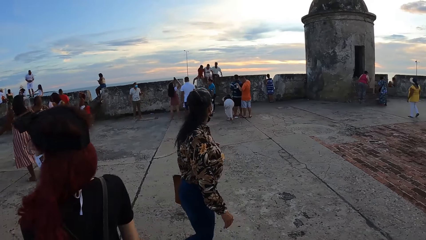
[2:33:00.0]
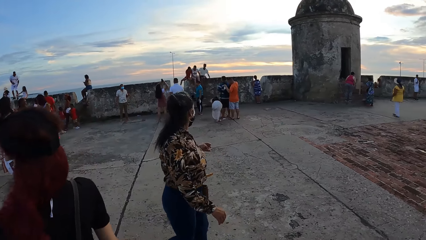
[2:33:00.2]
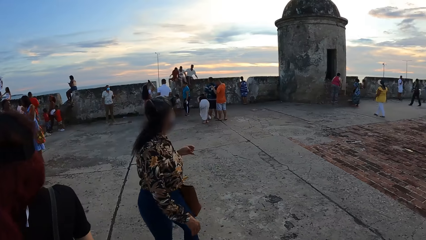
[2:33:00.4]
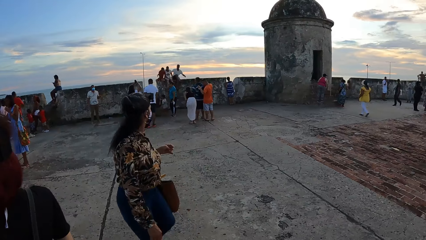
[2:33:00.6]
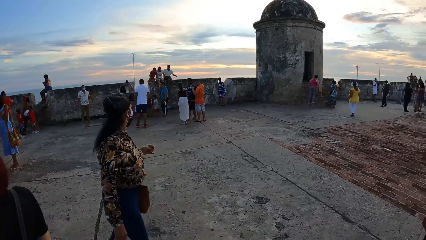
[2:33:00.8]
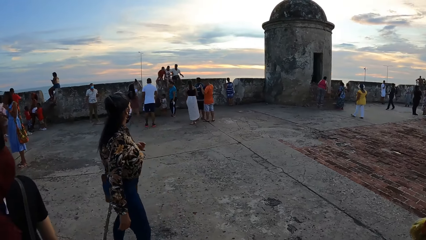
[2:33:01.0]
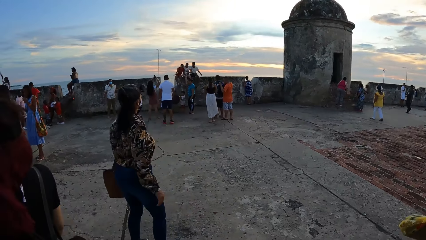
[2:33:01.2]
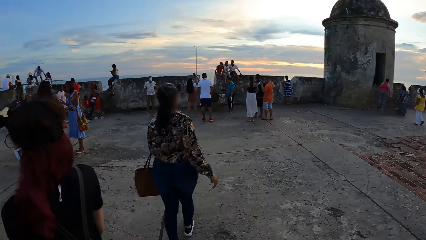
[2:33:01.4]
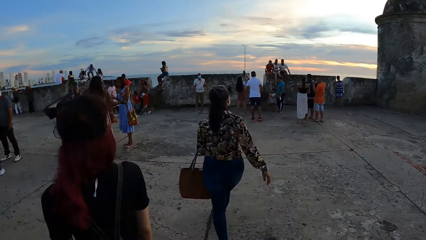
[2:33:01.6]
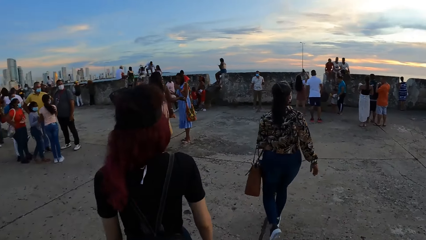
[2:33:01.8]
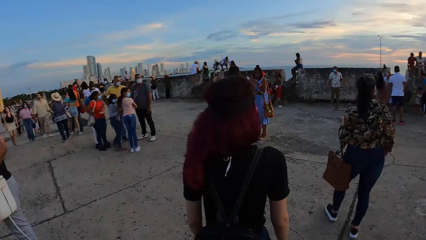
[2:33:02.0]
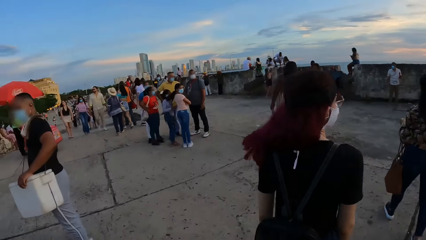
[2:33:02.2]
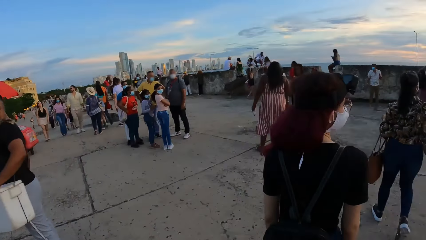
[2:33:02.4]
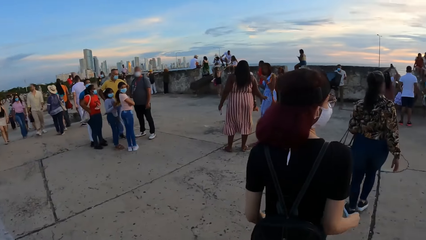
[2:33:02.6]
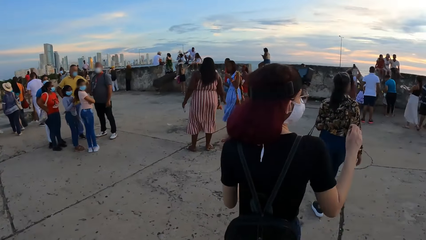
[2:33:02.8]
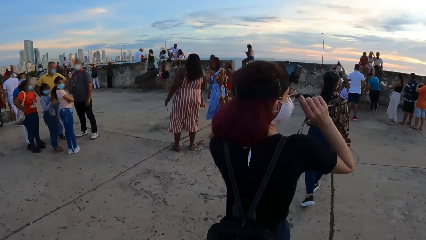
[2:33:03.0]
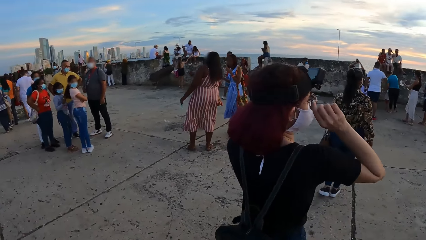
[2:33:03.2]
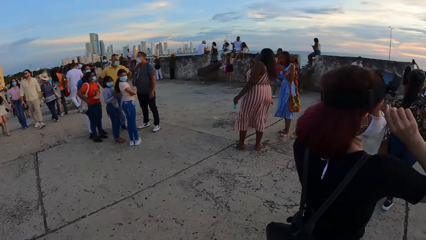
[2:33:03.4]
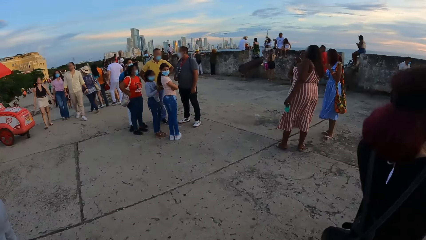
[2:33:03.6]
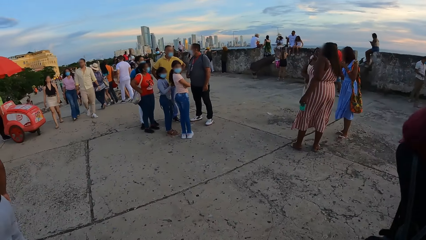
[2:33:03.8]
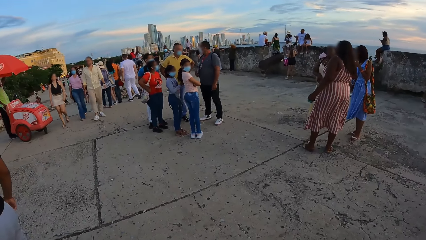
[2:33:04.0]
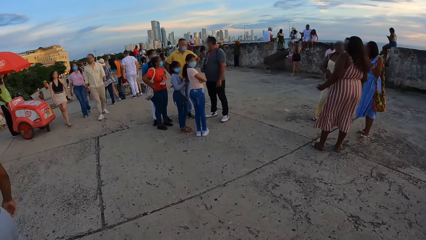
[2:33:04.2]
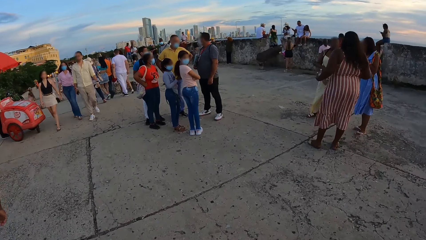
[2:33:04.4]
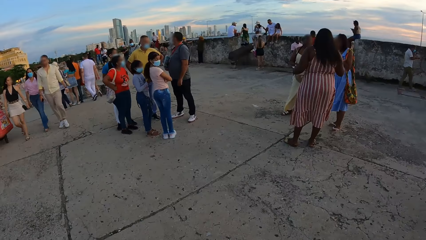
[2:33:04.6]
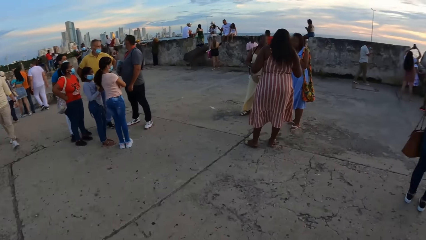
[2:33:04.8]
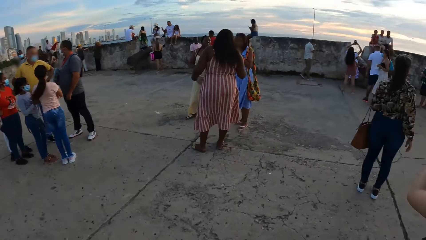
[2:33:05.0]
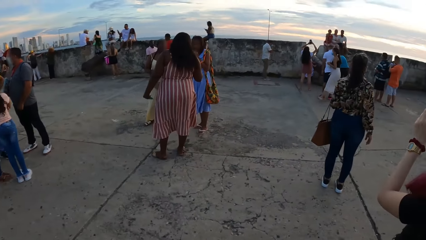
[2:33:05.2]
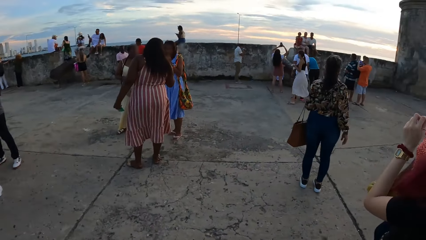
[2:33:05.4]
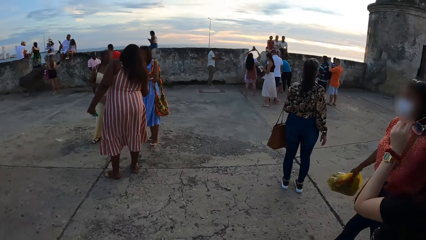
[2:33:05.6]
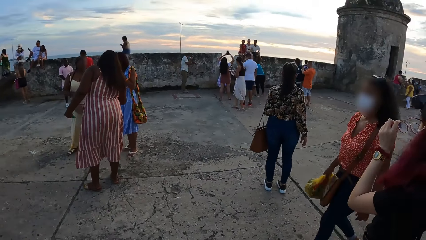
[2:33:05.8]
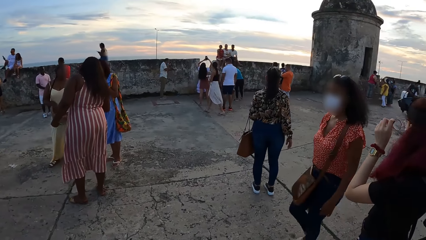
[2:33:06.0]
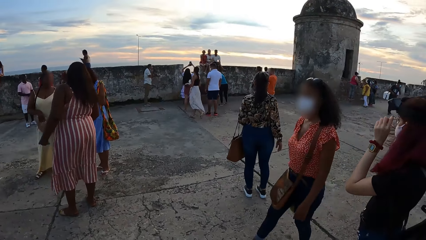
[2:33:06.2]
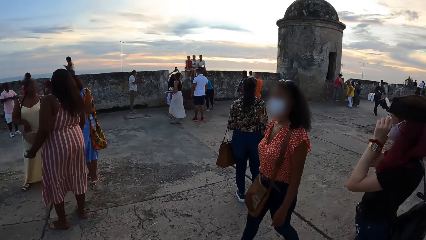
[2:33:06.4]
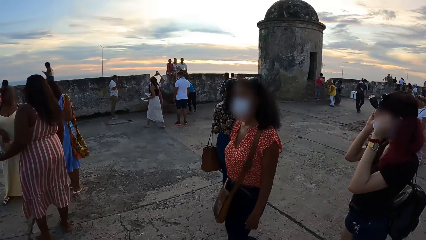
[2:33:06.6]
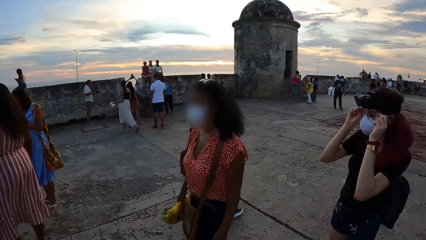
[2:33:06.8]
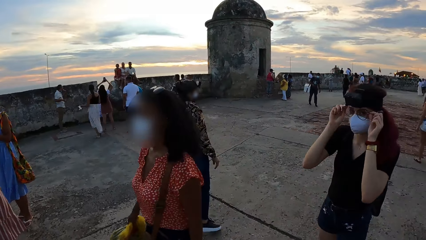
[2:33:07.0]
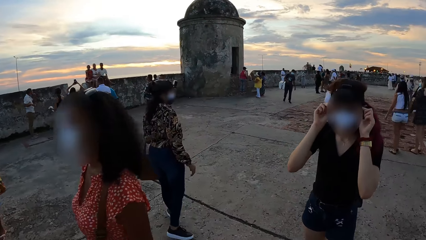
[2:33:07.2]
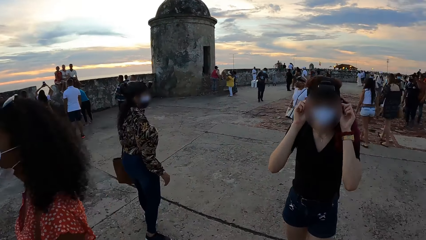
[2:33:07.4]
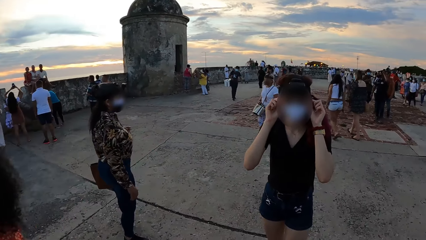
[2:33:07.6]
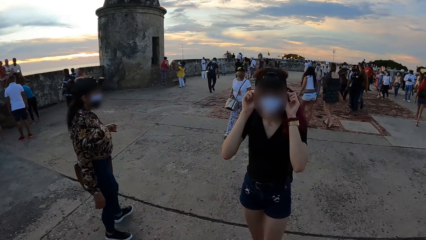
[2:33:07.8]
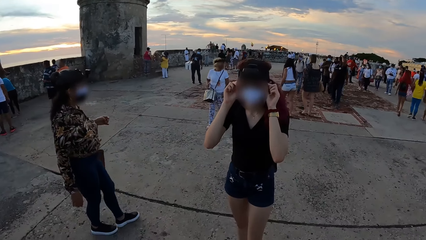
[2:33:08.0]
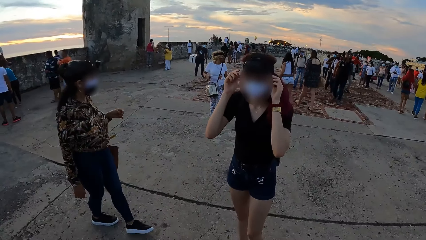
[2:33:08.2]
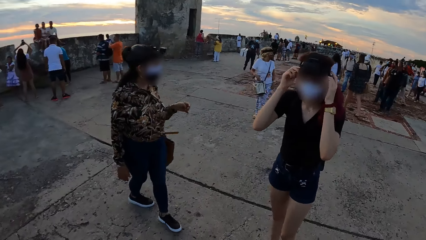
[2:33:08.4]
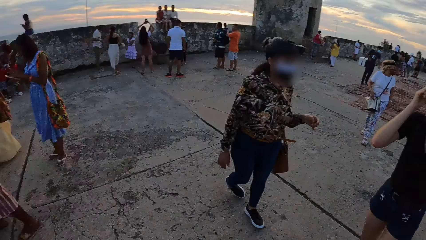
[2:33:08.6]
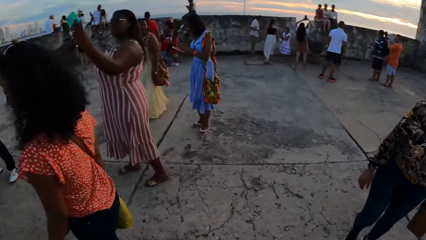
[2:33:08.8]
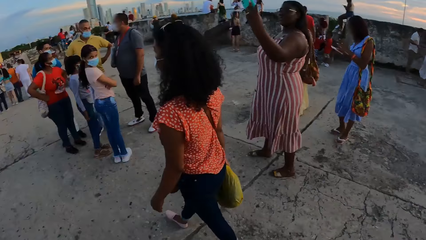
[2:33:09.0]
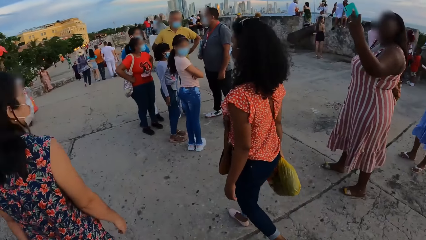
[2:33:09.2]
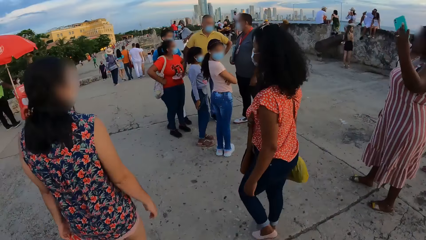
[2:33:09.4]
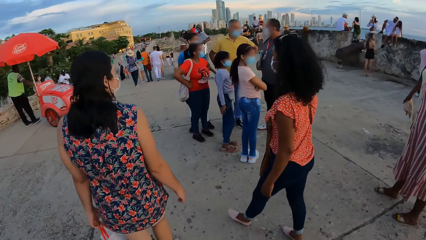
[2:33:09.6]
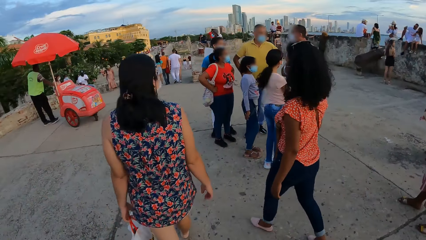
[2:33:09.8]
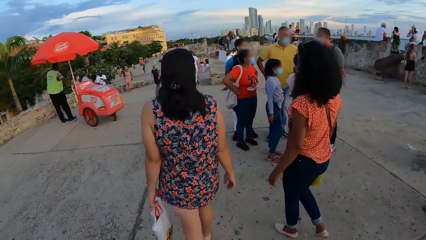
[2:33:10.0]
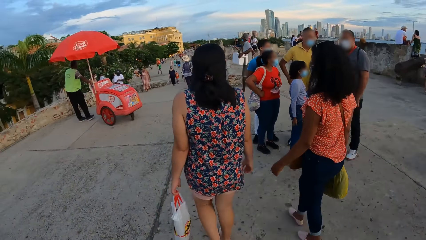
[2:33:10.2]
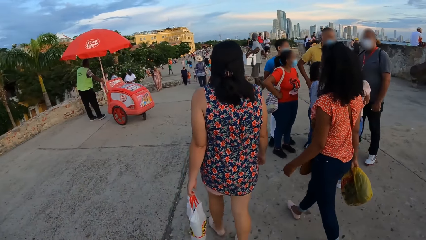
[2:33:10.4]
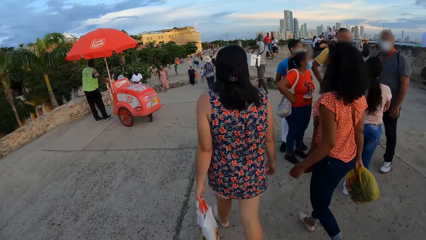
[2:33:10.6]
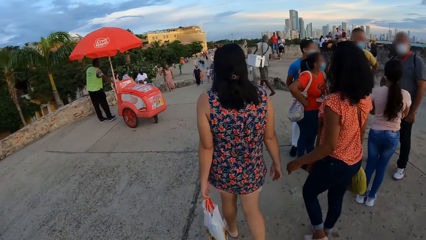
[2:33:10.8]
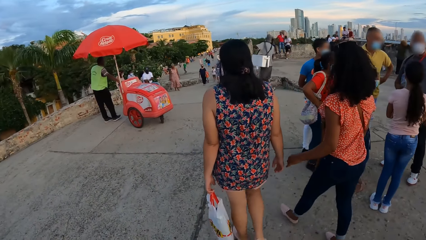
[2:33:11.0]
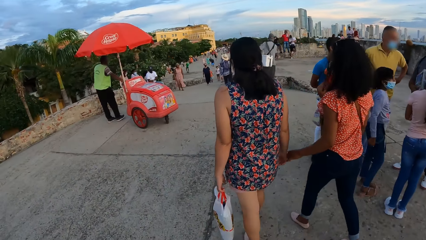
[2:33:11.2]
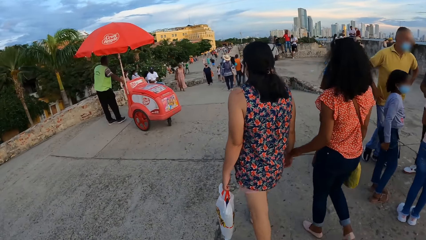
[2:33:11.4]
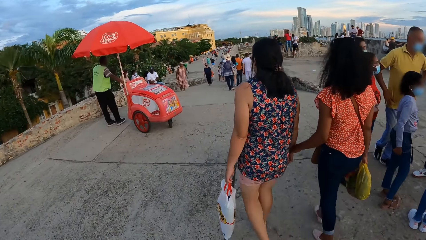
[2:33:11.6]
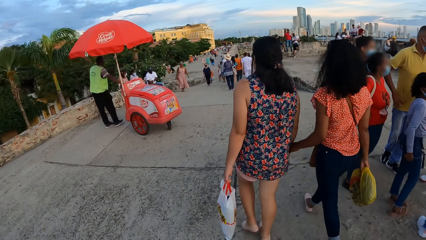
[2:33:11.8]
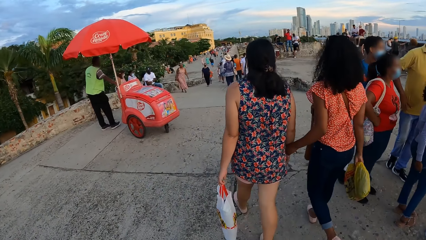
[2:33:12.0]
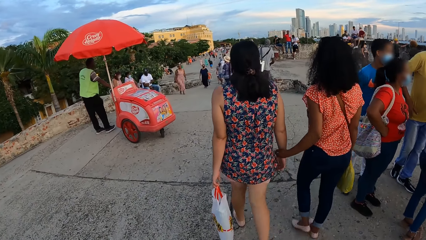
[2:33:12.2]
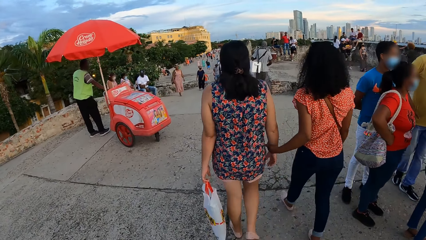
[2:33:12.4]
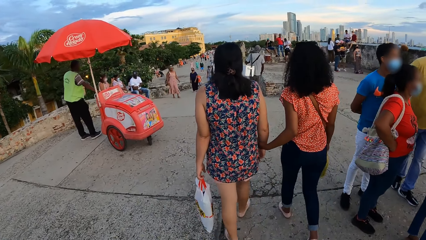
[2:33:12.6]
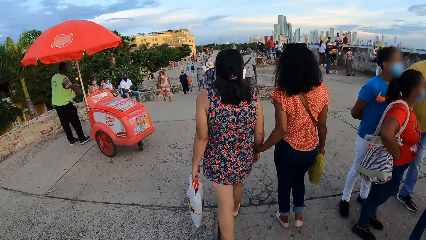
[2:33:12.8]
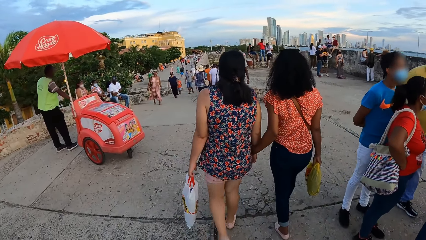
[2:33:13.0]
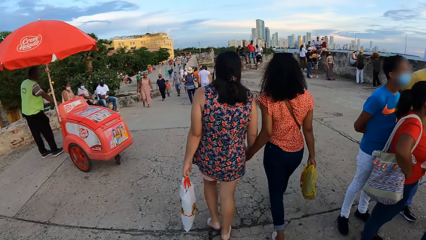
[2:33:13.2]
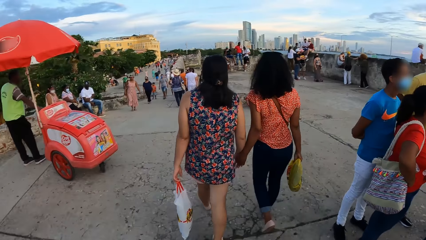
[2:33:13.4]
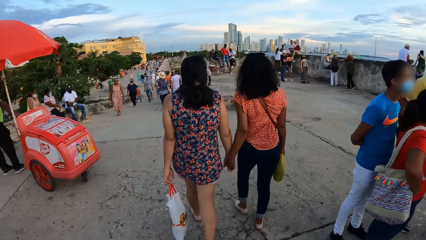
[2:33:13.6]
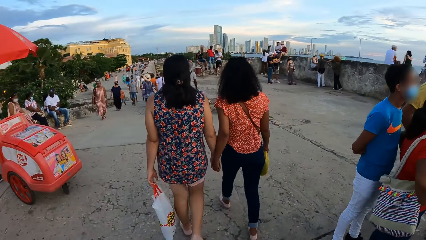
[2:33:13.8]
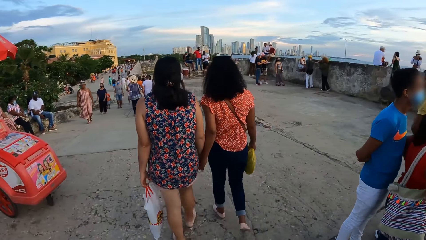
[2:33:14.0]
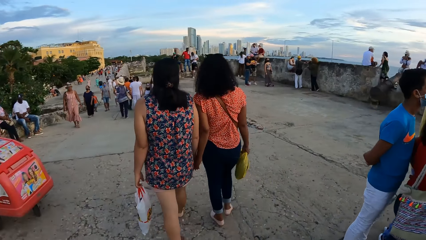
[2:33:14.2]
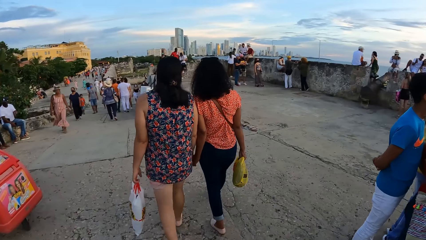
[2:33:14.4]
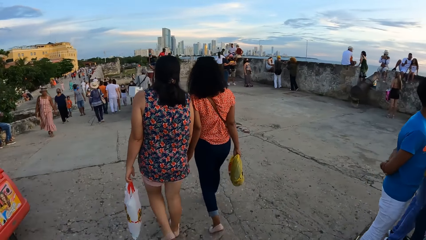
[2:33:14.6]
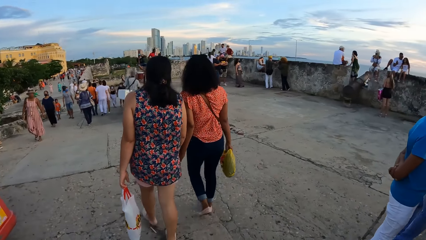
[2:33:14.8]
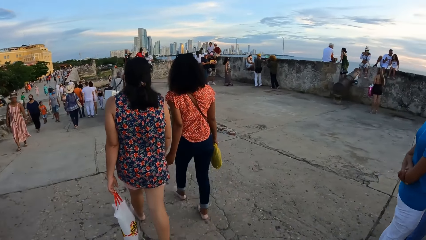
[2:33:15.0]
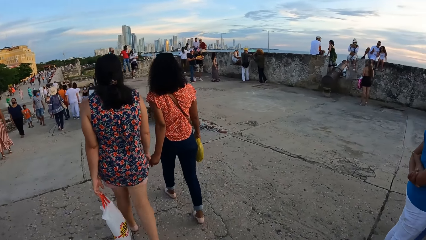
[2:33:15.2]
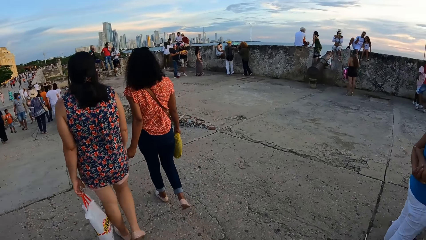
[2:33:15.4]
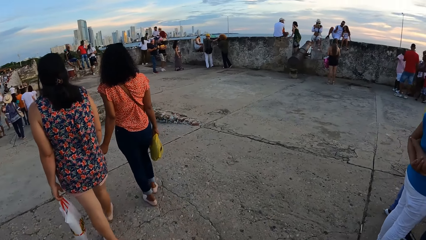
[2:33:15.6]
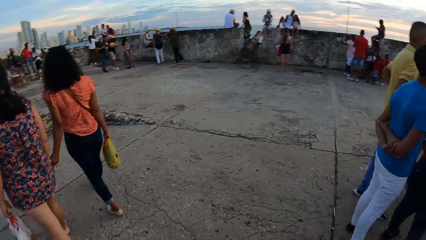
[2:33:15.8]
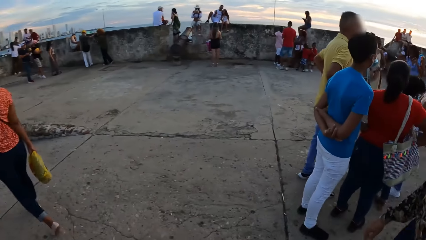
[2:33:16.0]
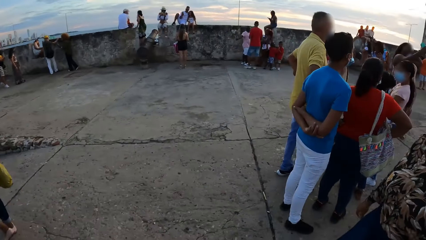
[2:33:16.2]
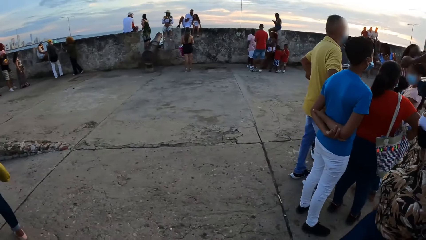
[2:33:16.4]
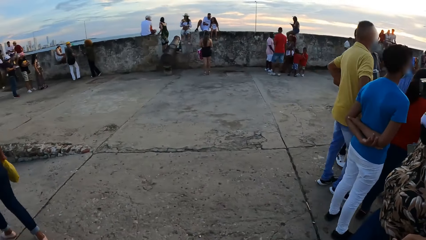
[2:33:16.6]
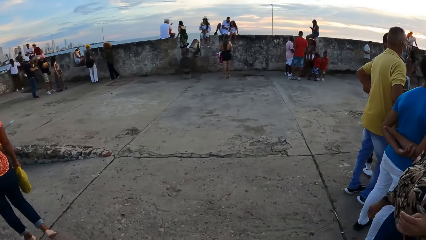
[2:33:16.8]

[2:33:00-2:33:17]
The woman adjusts her glasses with both hands. She adjusts her glasses with both hands again.
